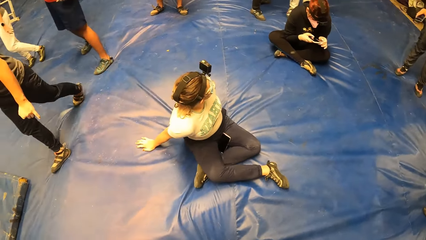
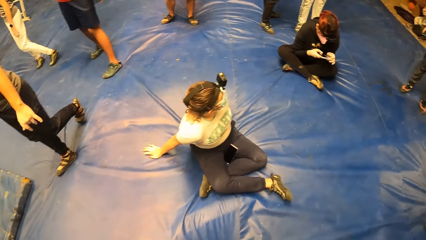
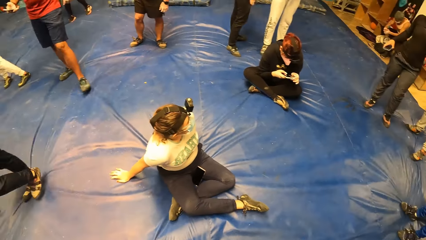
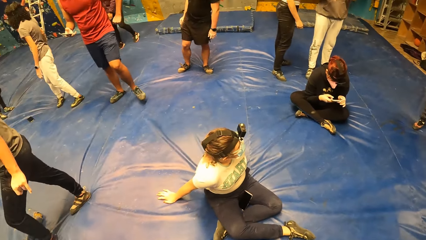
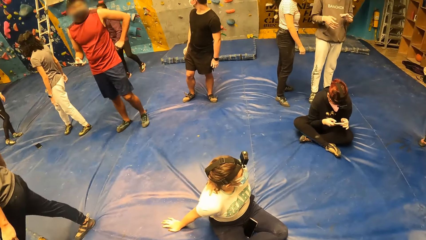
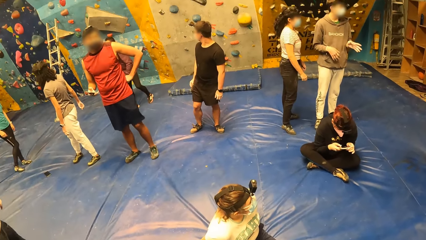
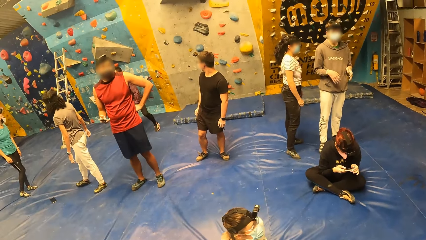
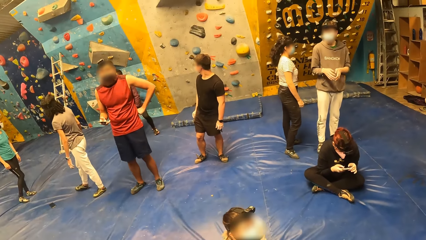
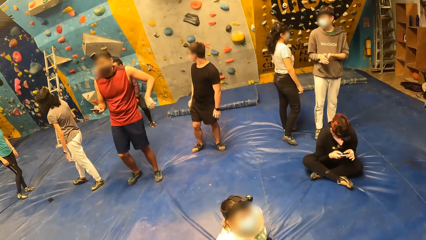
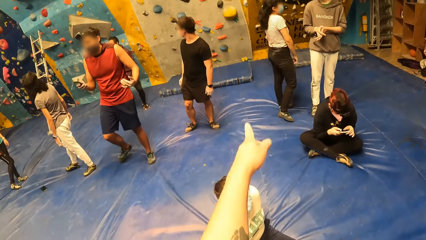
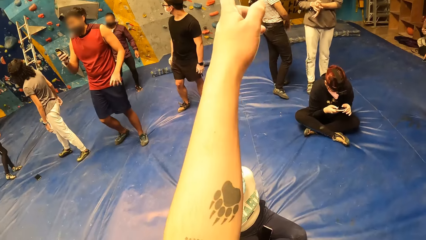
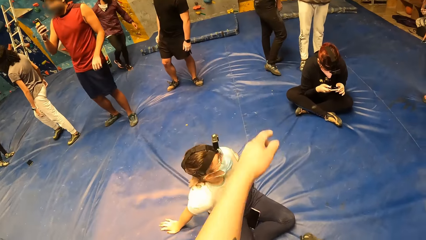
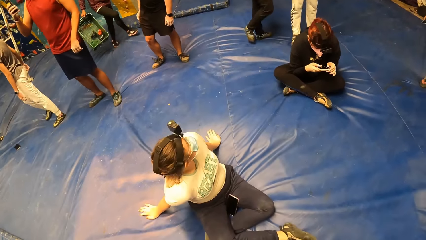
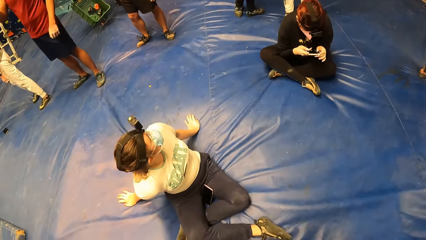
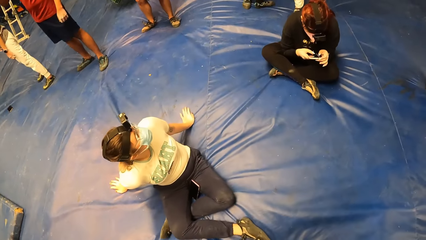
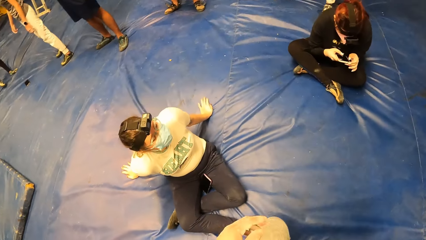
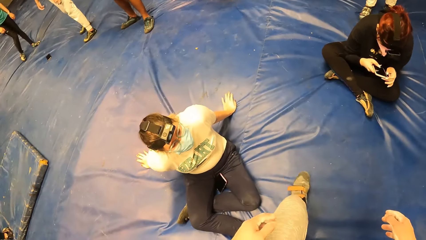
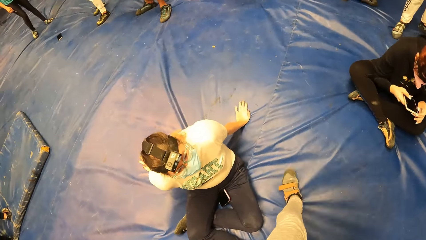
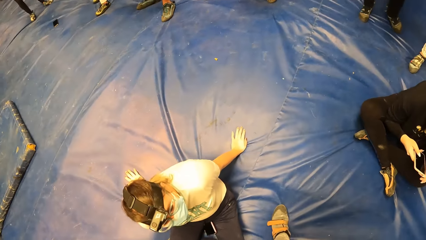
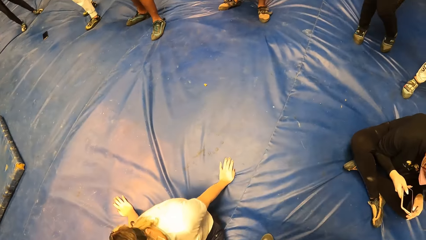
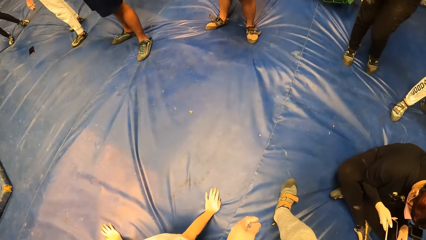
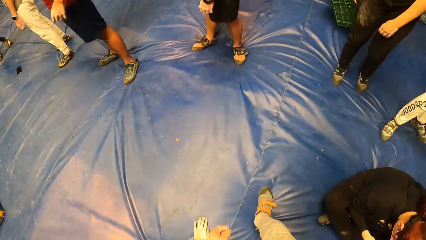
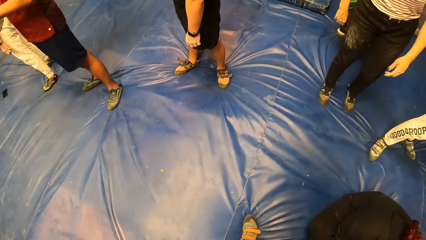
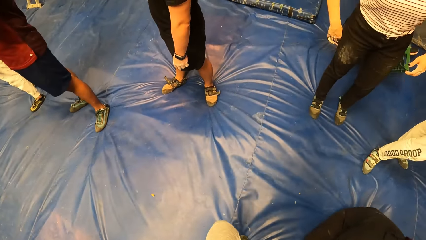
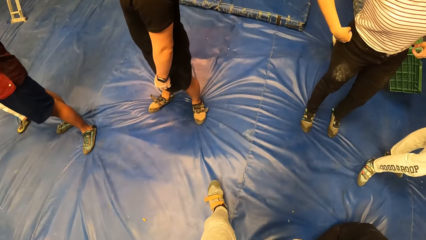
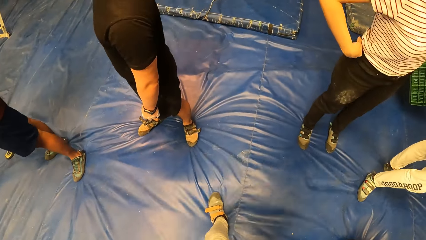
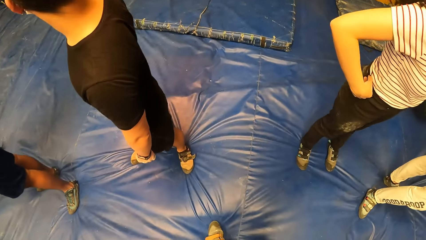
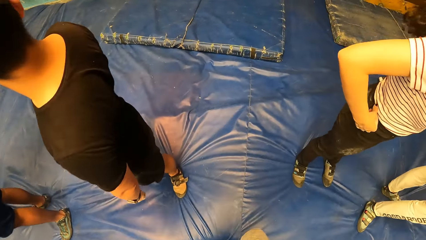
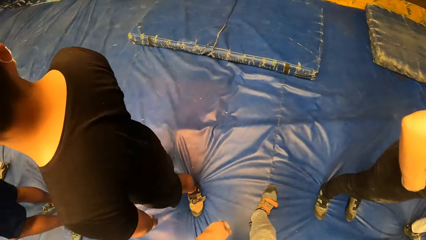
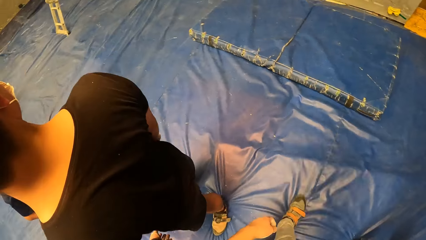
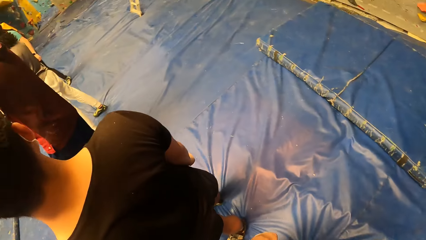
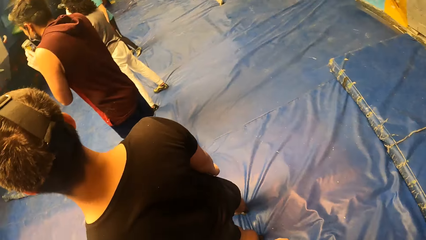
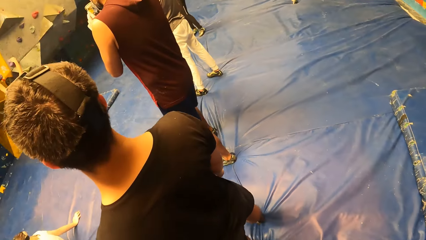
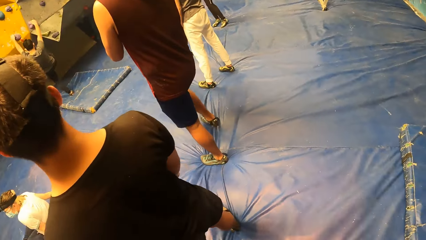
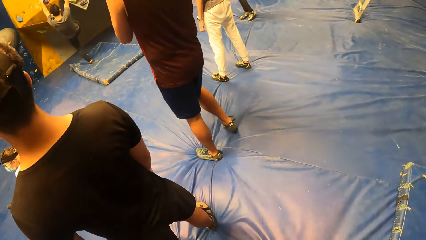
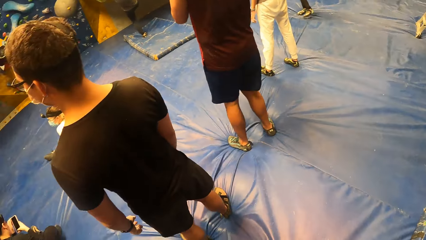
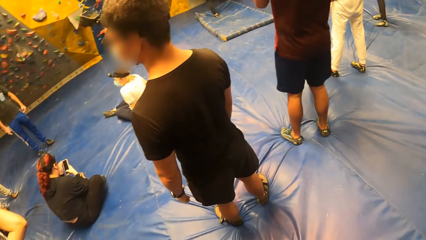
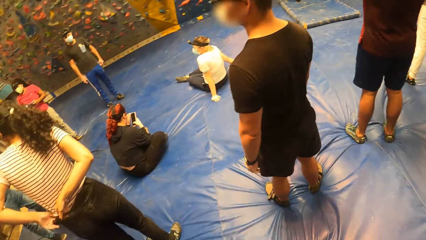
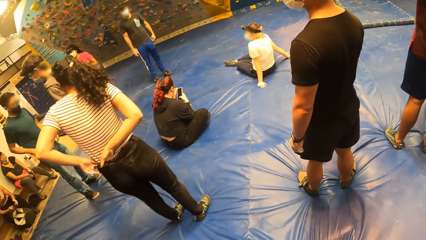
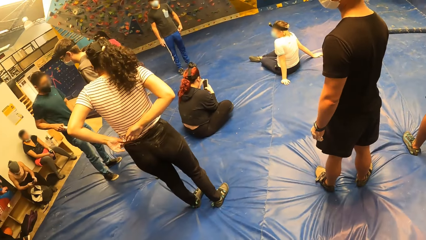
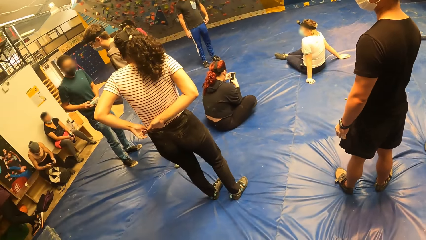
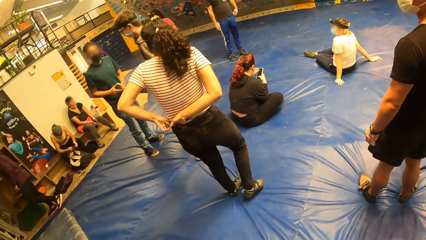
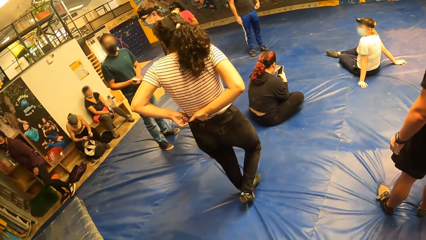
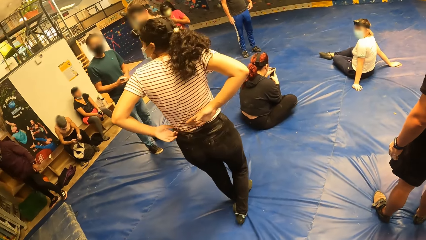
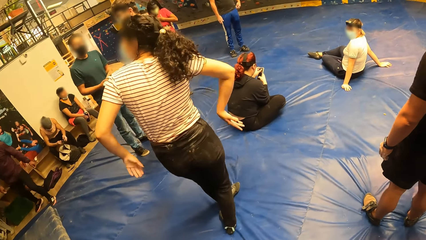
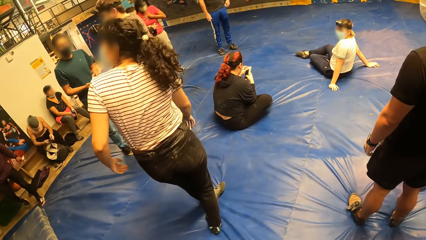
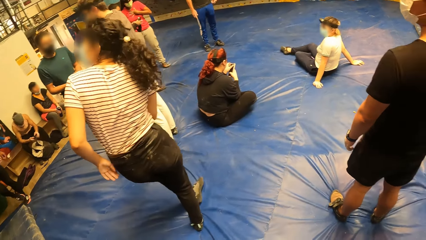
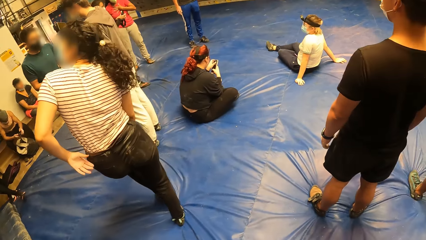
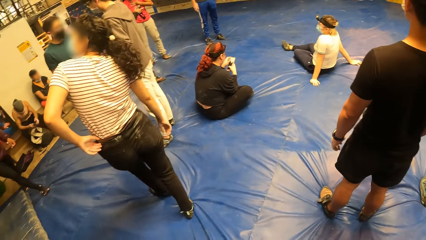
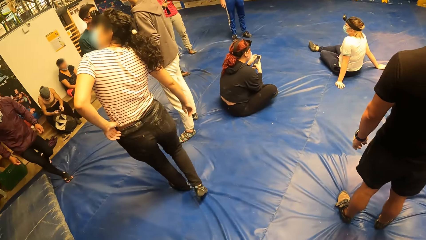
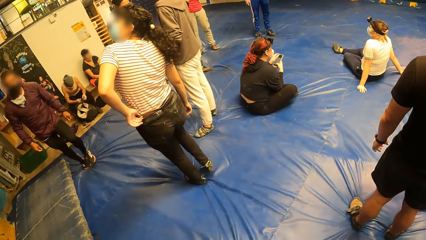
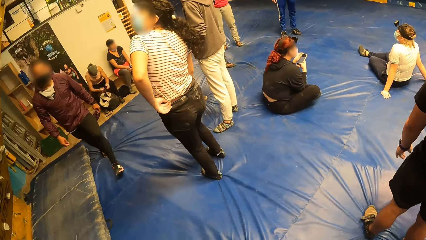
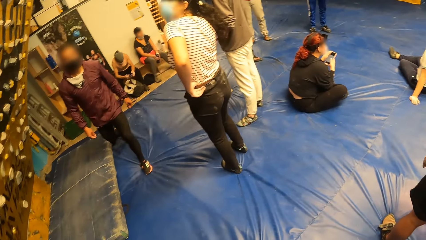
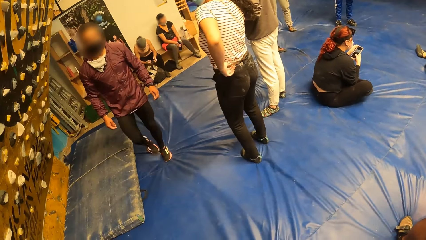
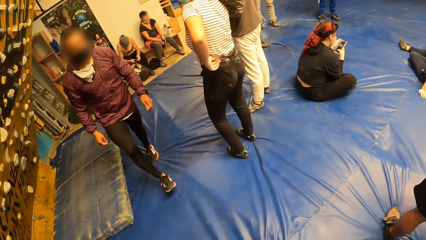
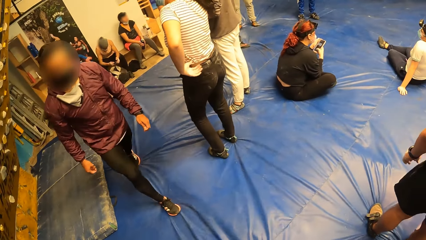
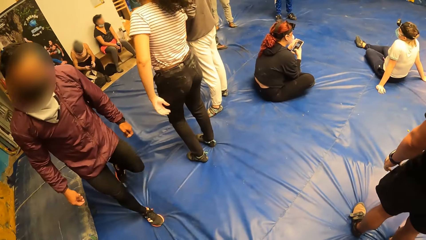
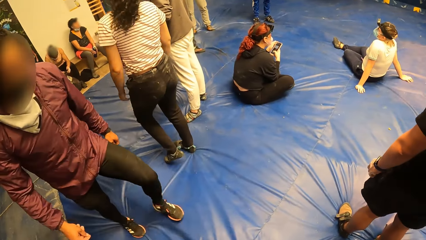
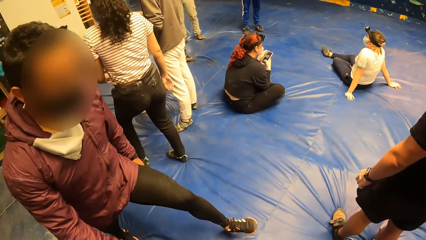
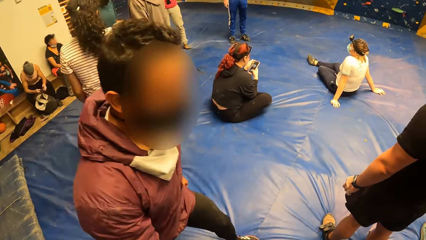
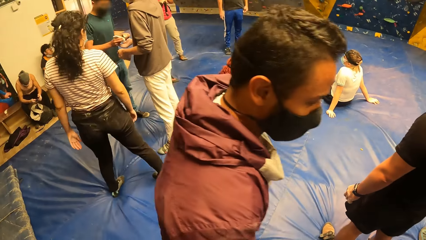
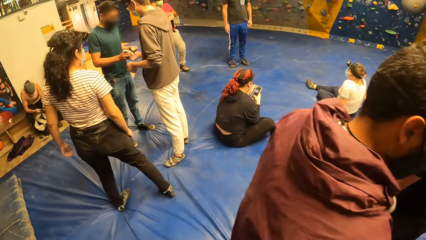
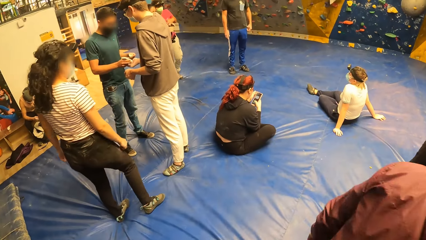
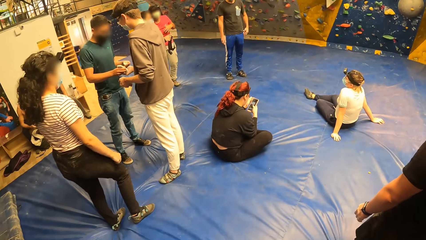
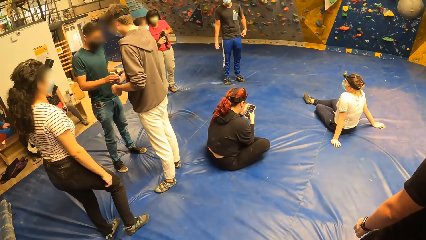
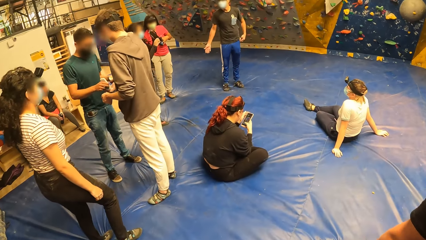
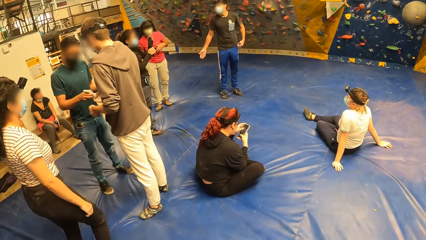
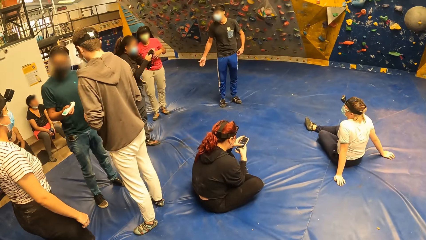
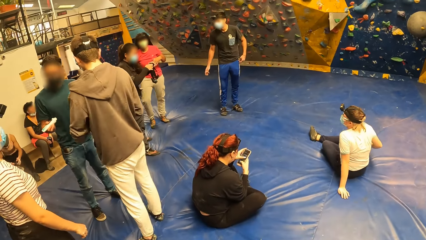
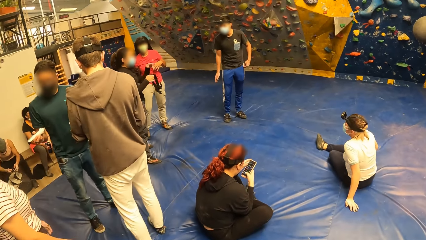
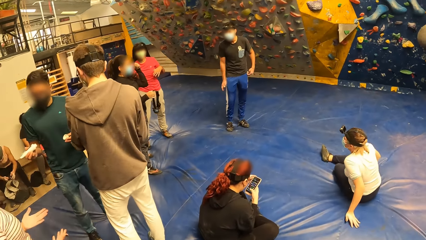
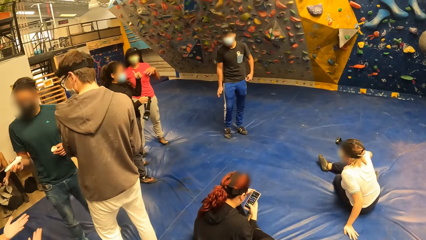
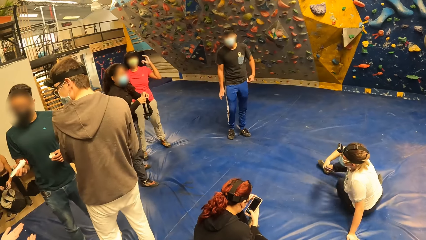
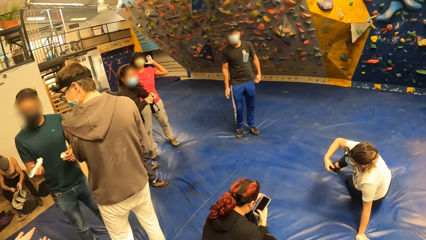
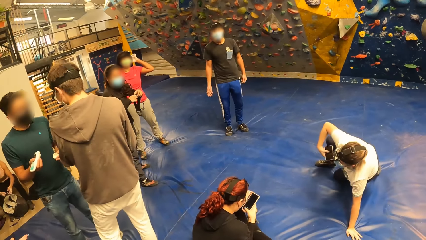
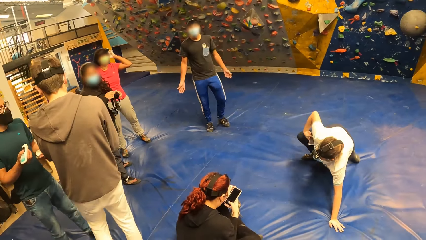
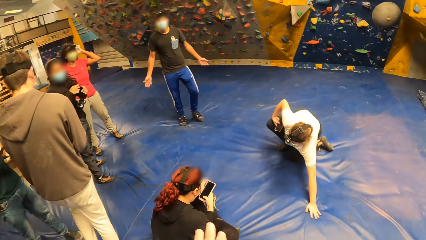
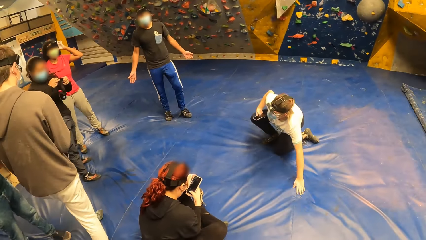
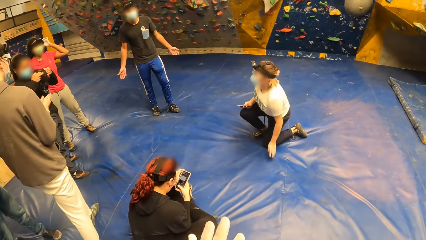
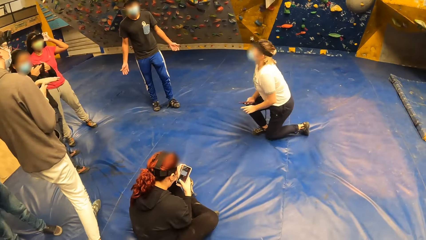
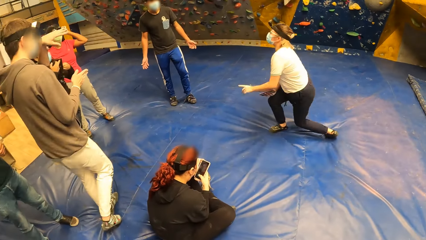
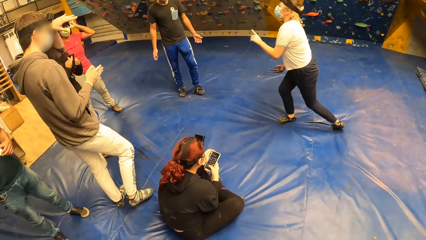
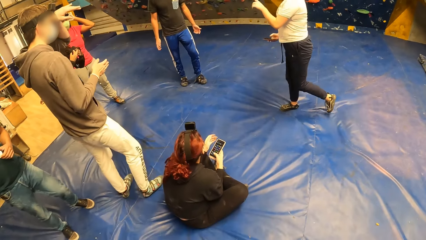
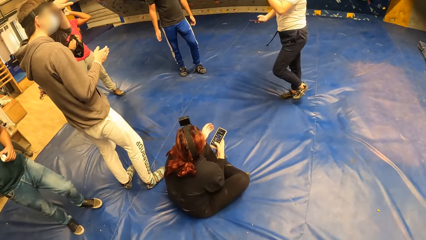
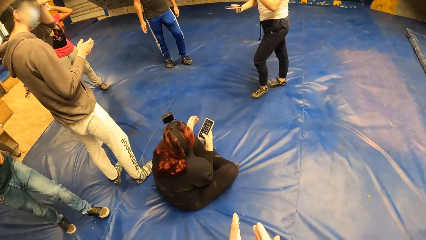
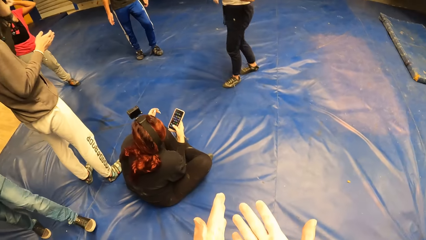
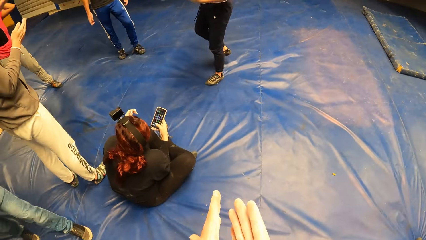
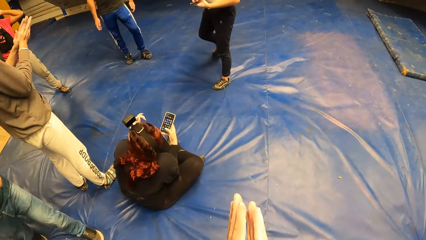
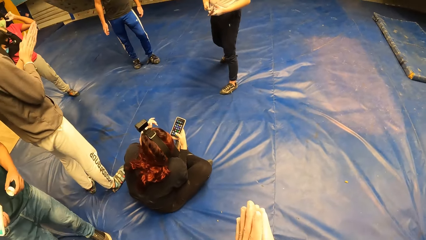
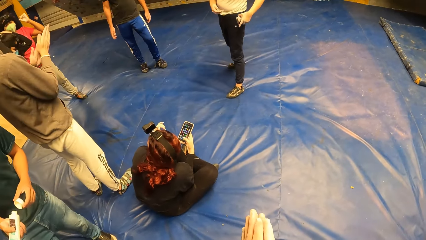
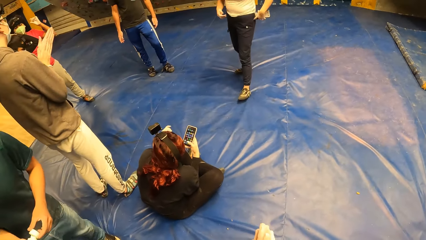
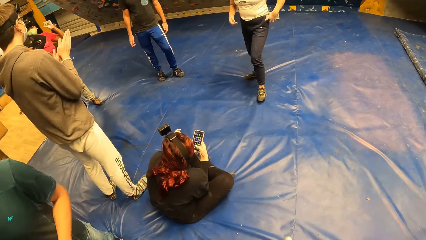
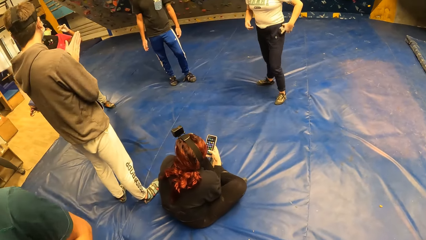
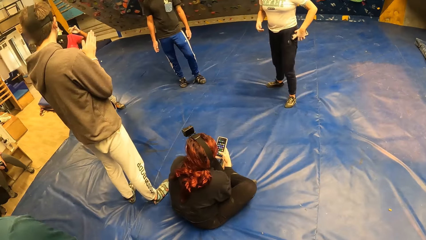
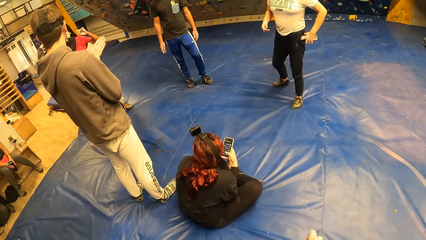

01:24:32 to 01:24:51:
The camera wearer points at the wall with the hand. They walk around. A man walks around. A woman stands up. The camera wearer holds the hands together.
